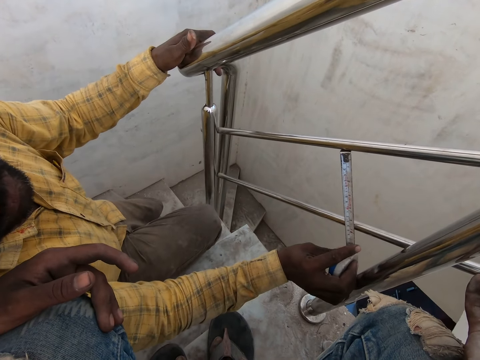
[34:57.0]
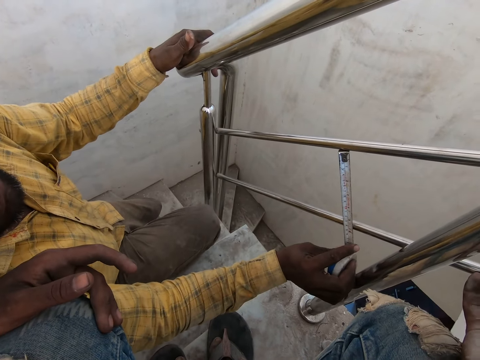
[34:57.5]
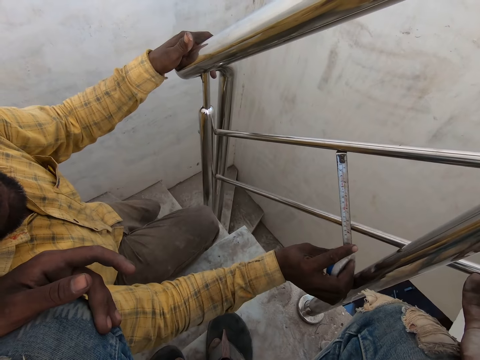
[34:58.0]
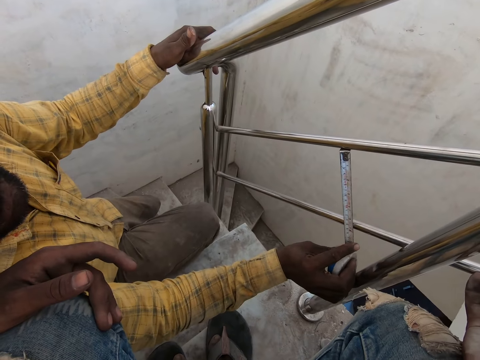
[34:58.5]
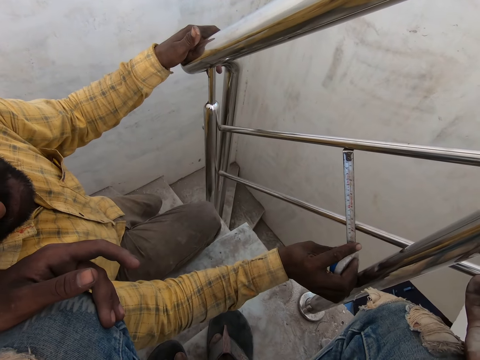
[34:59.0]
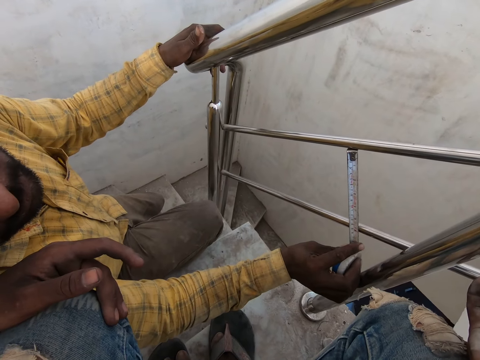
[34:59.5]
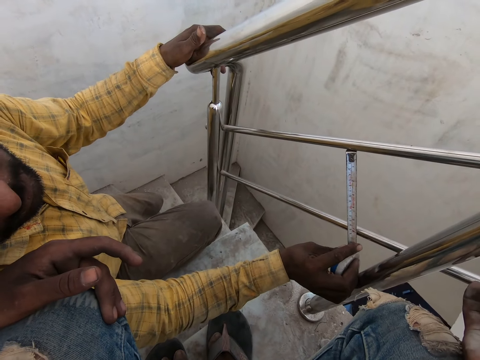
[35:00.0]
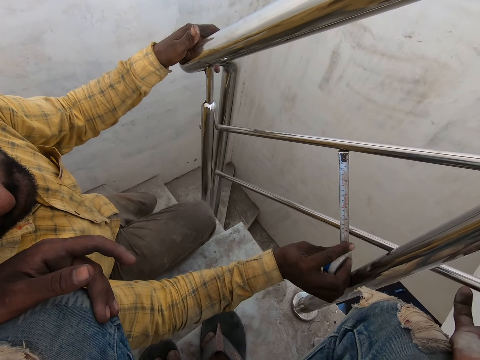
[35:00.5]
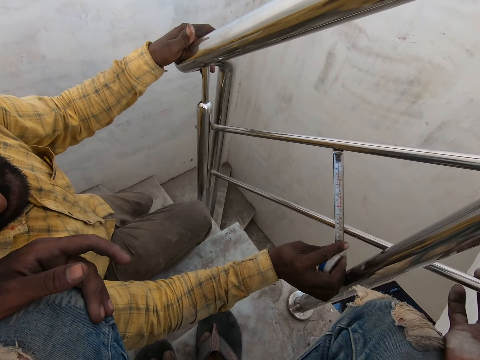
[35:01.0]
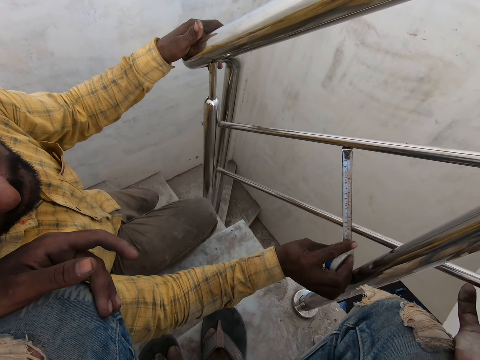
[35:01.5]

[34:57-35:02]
The man converses with the camera wearer. The camera wearer looks at the left hand.

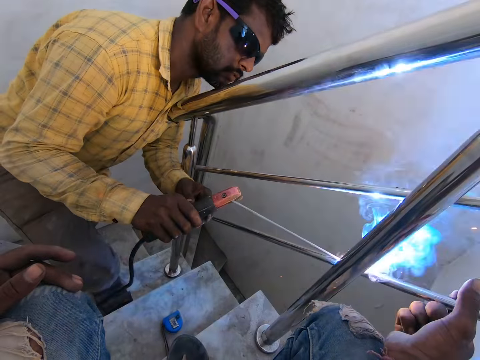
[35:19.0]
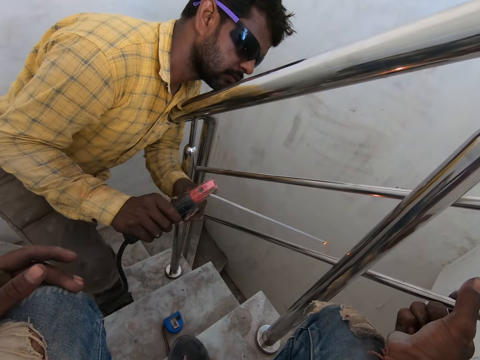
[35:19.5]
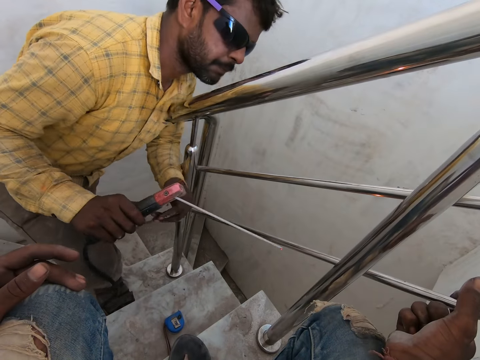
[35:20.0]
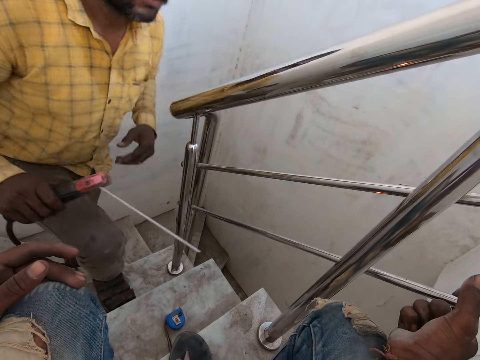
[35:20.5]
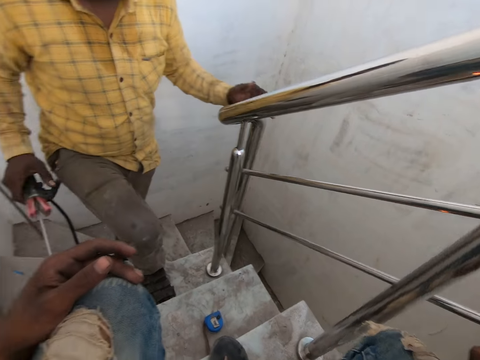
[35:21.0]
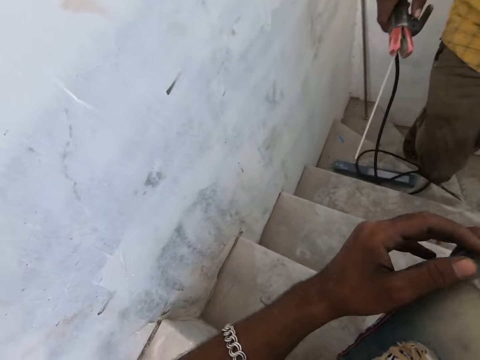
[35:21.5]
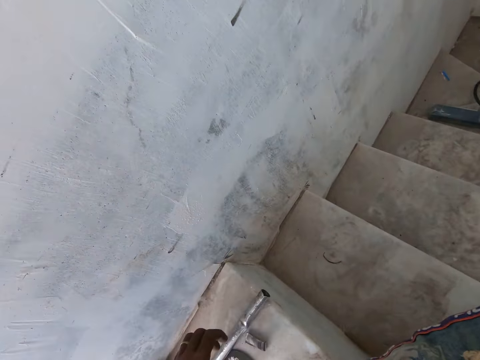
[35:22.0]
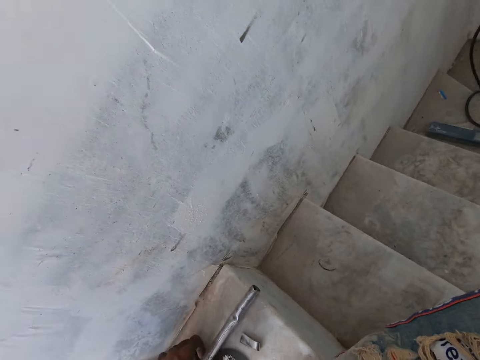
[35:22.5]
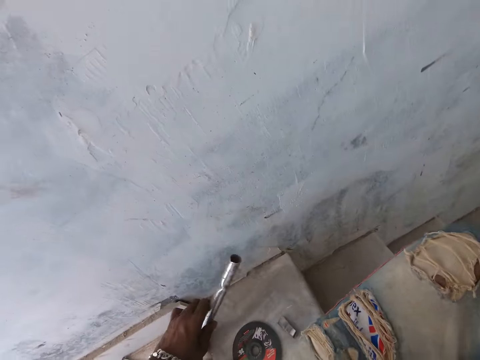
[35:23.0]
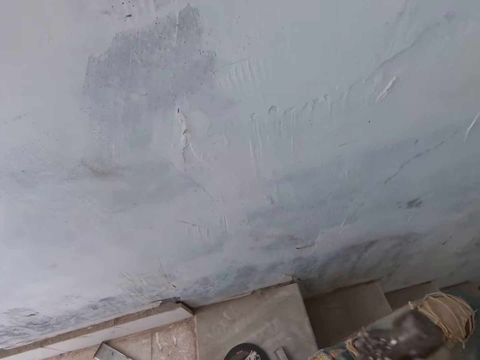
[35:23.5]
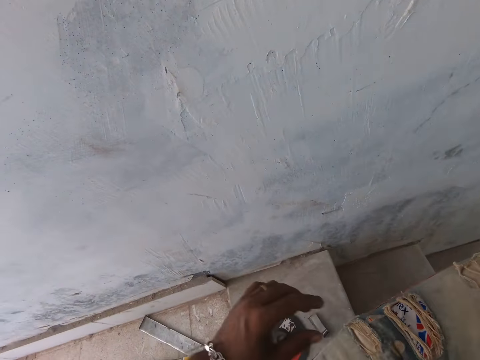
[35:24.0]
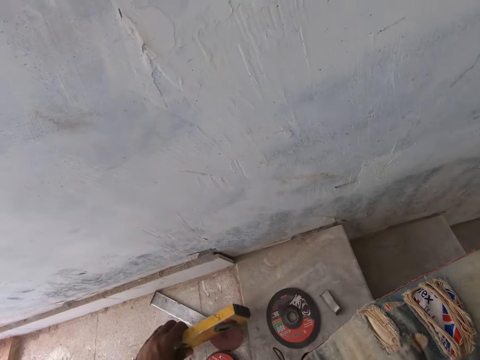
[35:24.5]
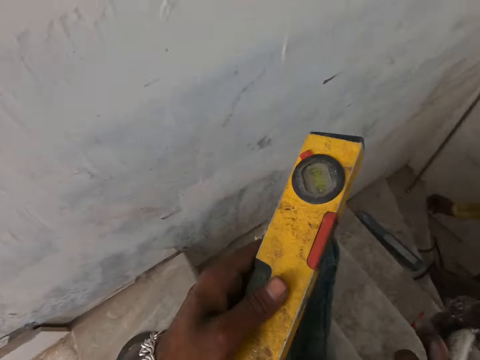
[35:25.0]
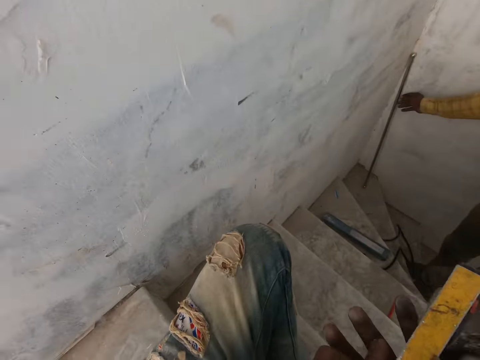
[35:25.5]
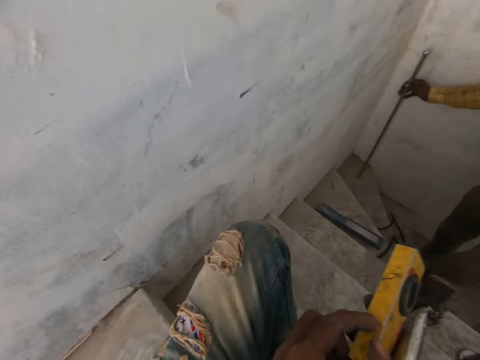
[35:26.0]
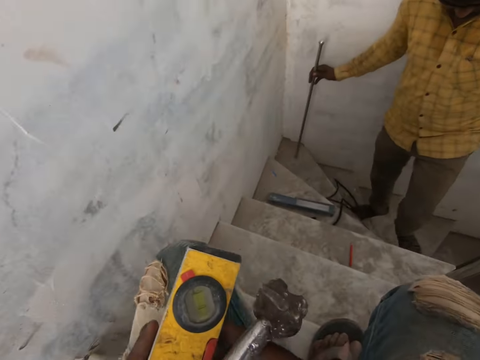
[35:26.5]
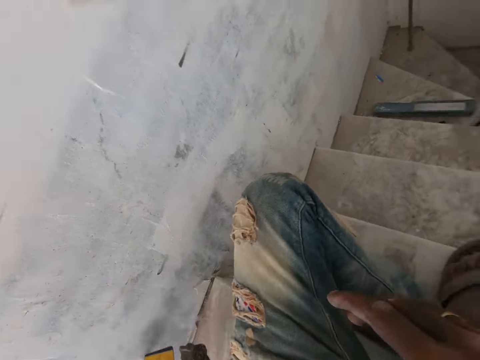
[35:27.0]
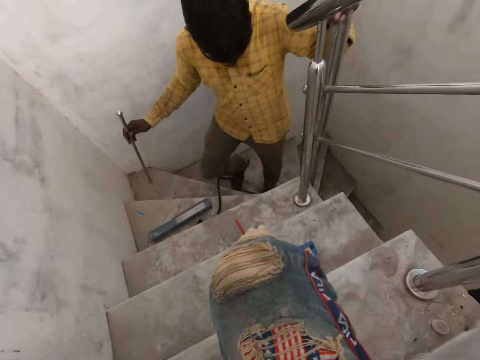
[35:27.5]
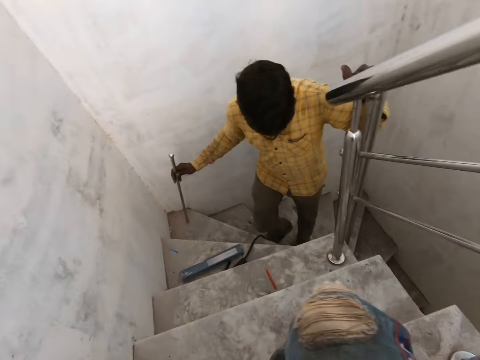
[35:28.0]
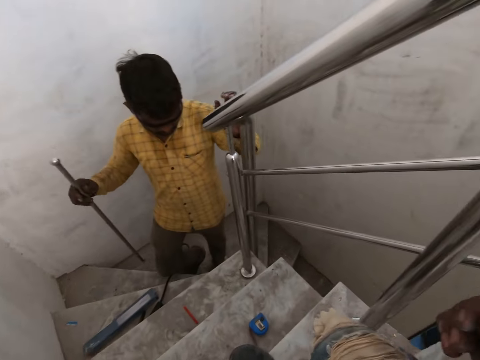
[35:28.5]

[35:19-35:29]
The camera wearer looks at the weld sparks. The man places his left hand on the rail cap of the staircase. The camera wearer picks up a metal rod on the staircase with his left hand. He picks up a spirit level or balance on the staircase with his left hand. He passes the spirit level in between his hands. He holds the balance and the metal rod with the left hand. The man picks up a stair railing on the staircase with his right hand.

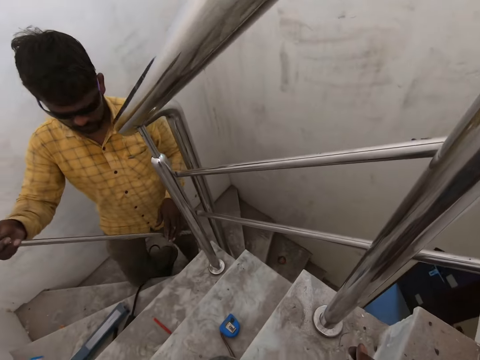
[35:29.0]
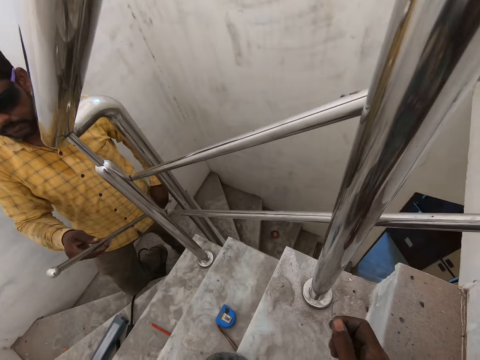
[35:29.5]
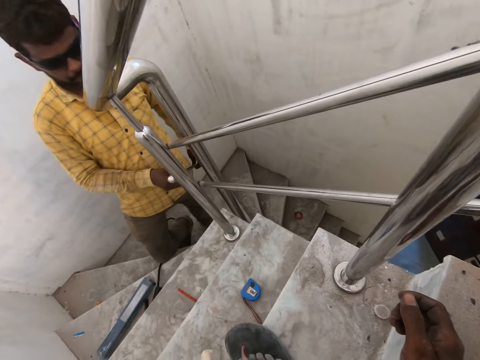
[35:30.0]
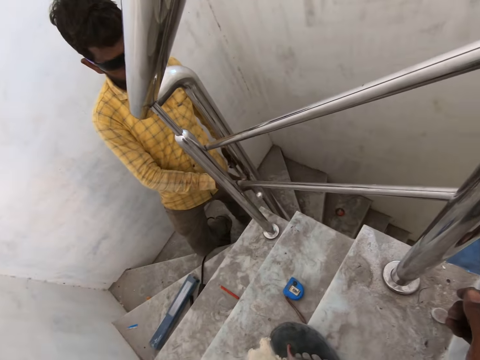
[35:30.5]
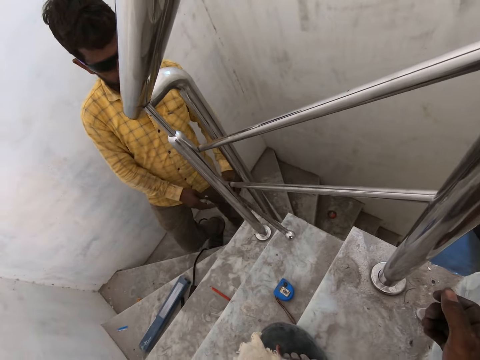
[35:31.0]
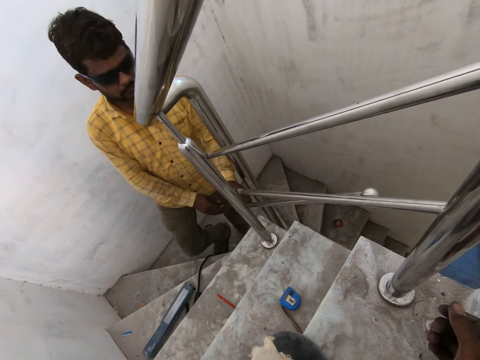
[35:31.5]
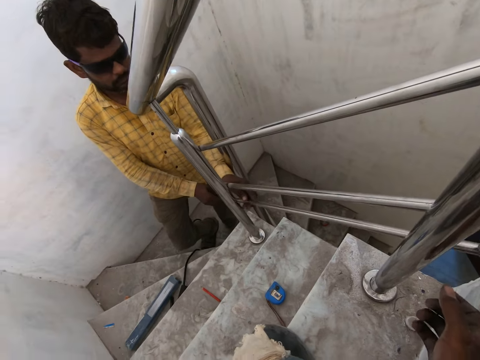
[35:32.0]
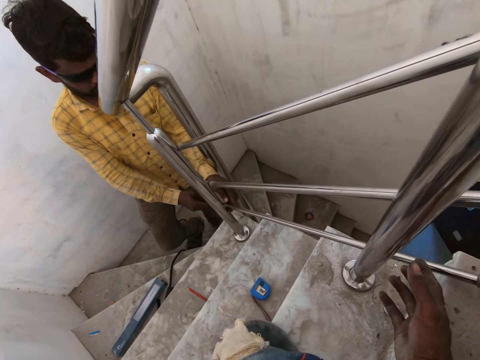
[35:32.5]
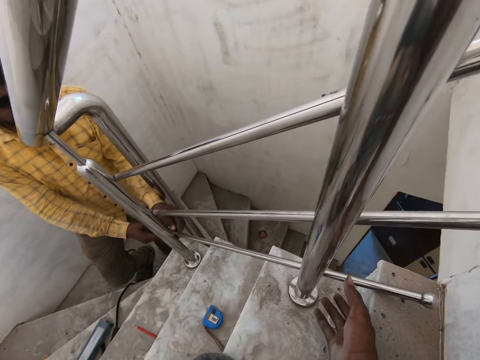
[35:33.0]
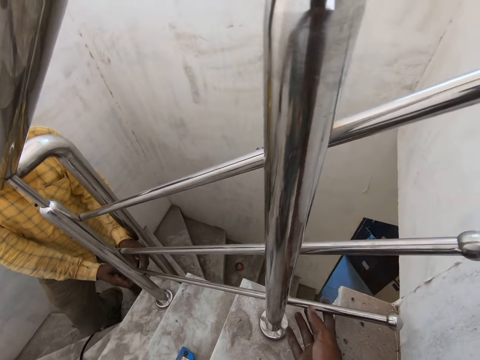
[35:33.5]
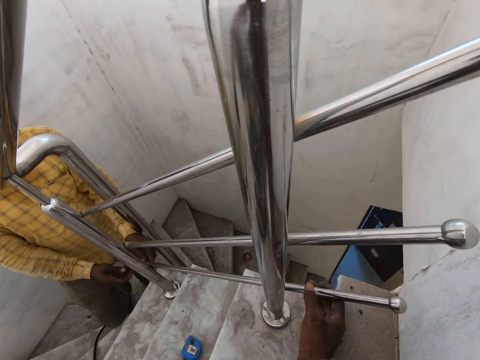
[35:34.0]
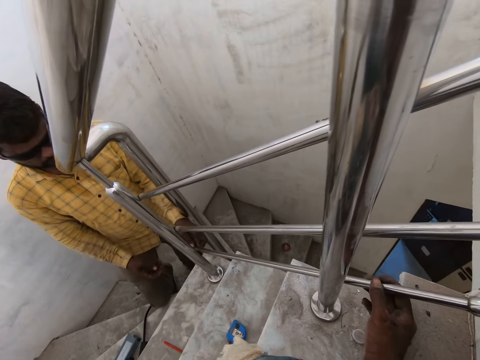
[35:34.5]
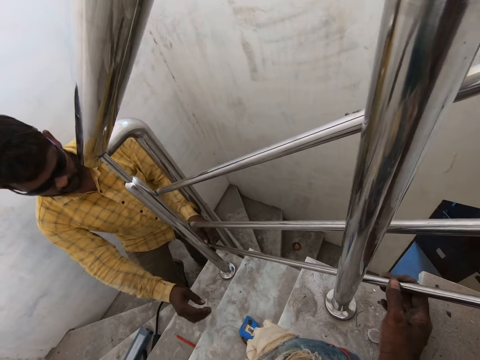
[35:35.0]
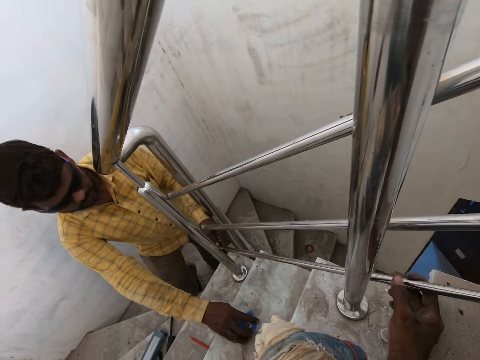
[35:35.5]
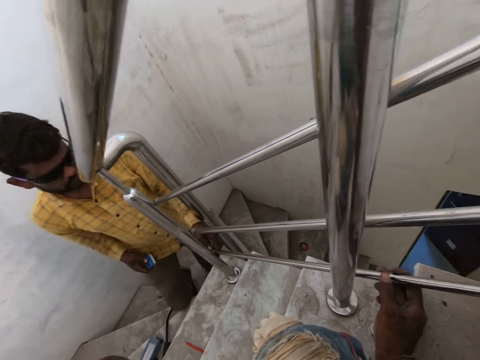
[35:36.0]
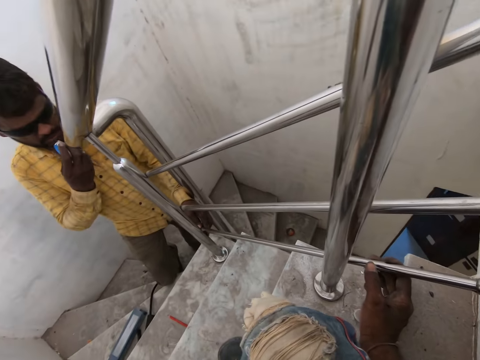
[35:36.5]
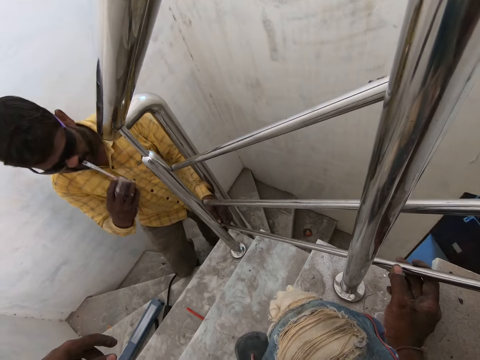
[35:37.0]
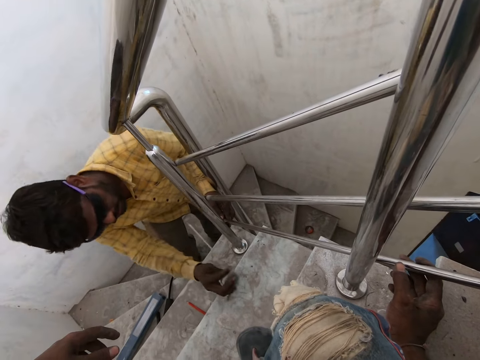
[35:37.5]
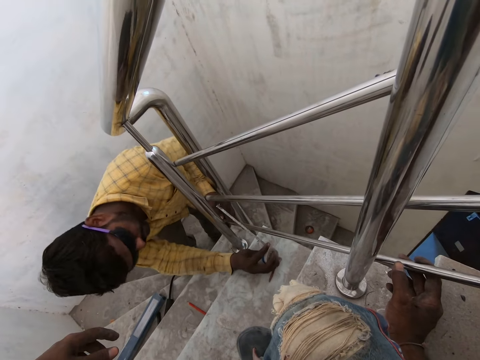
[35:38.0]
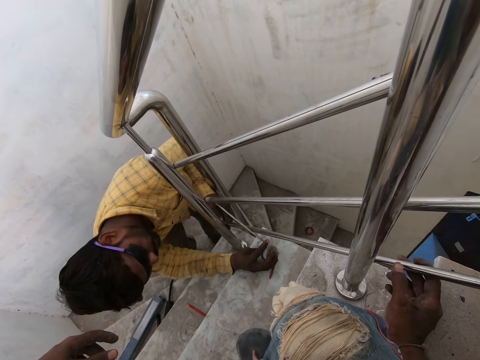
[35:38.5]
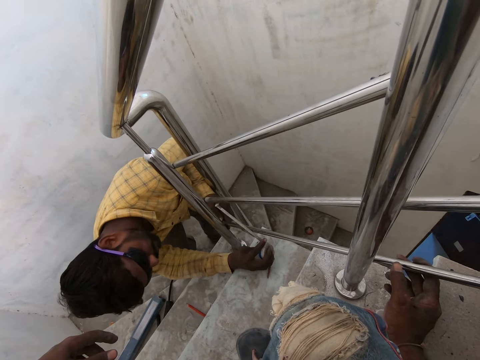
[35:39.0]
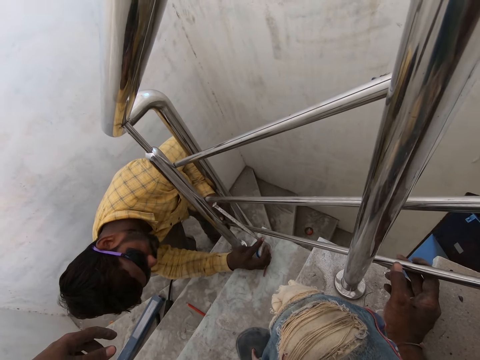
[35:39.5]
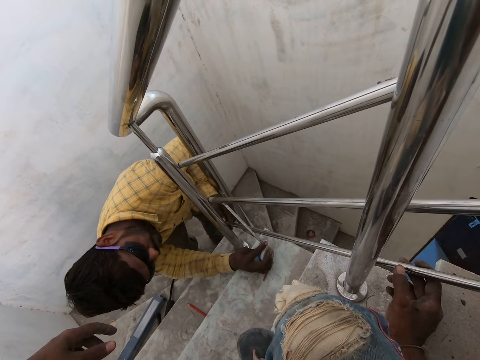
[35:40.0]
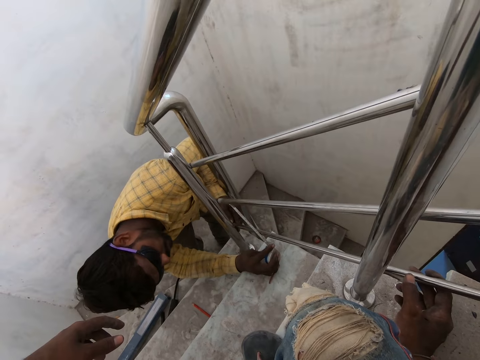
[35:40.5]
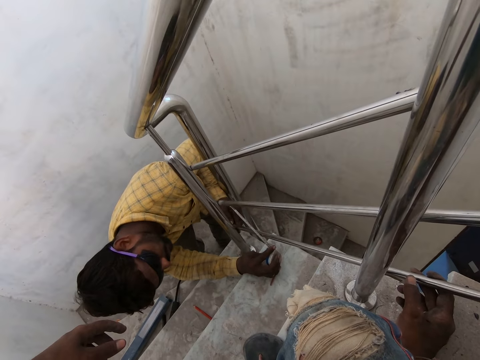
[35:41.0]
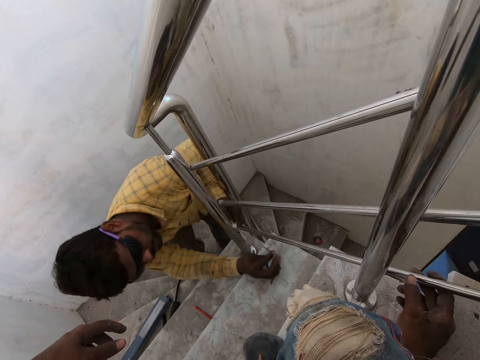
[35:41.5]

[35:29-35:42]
The camera wearer looks at the man. The man sets the stair railing in his hands on the metal baluster. The camera wearer looks at the man. He holds the stair railing to the metal balusters with his right hand firmly. The man picks up the measuring tape on the staircase with his right hand. The camera wearer looks at the man. The man pulls out the measuring tape in his right hand with his mouth, and measures a space between the stair railings on the metal balusters with the measuring tape in his right hand. The camera wearer looks at the man.
